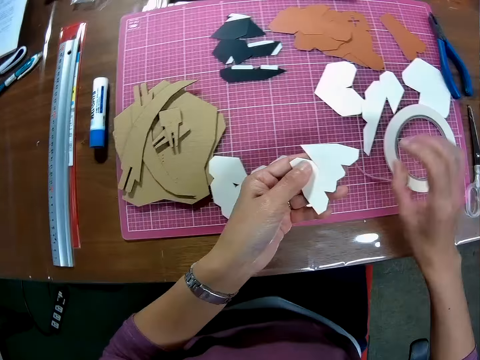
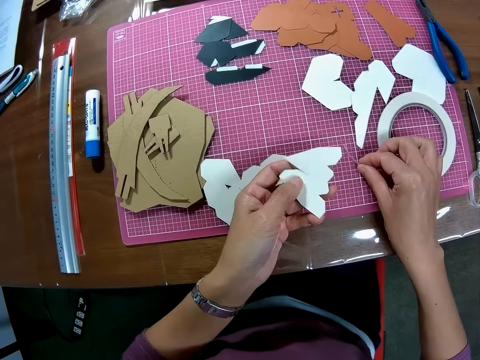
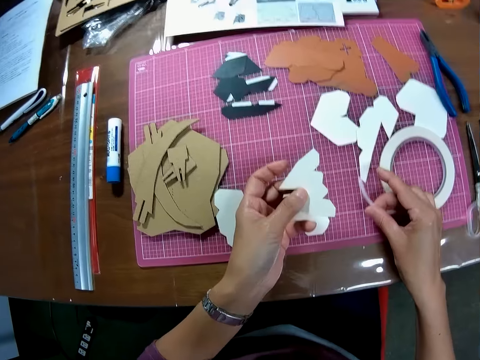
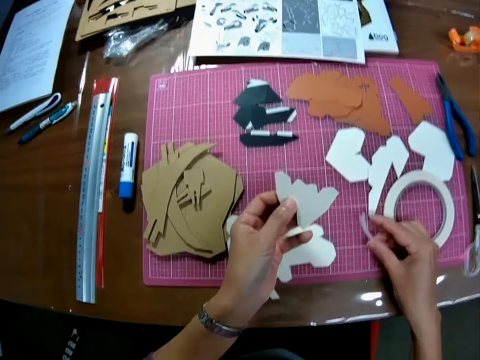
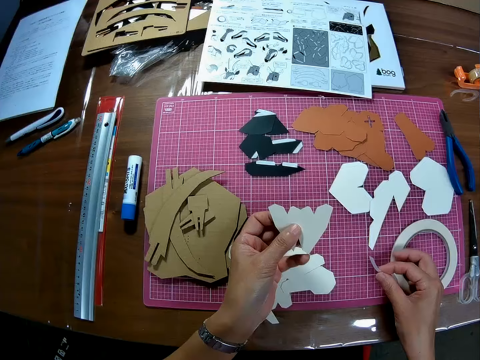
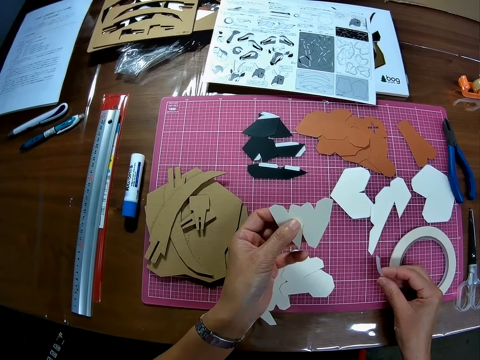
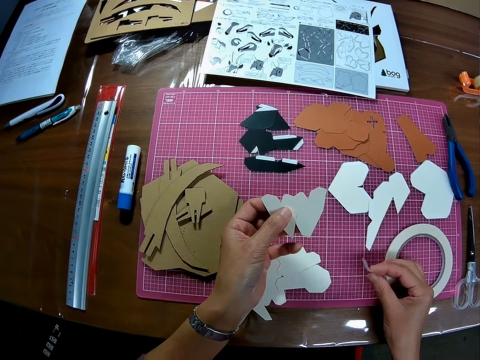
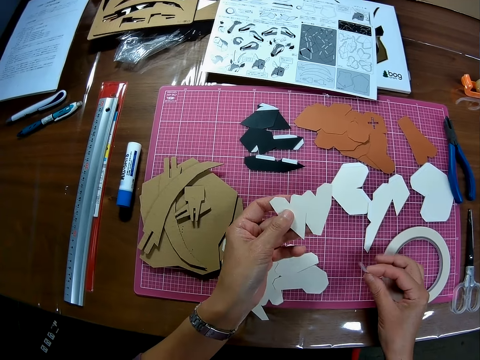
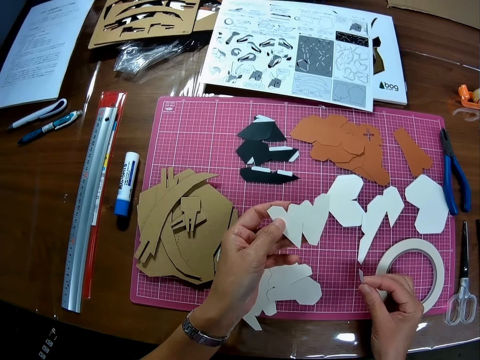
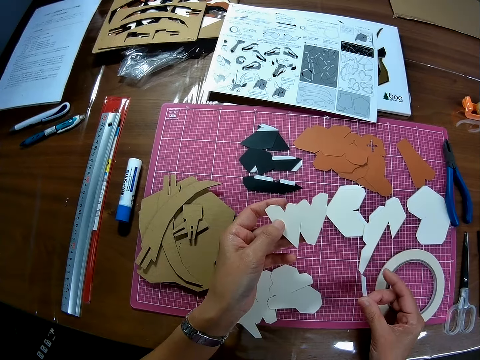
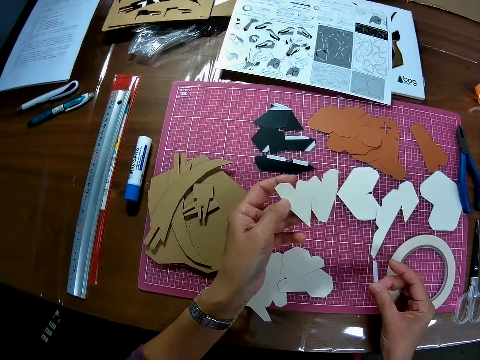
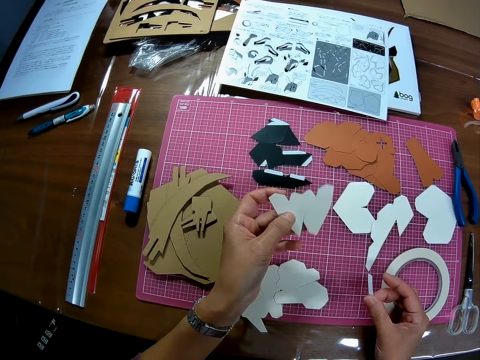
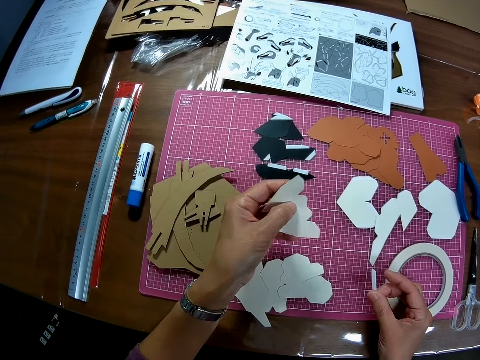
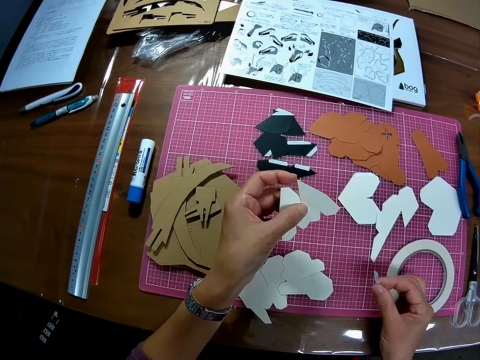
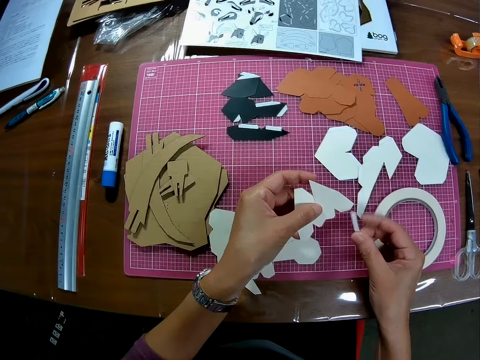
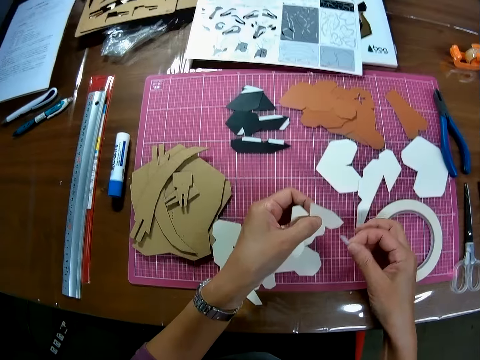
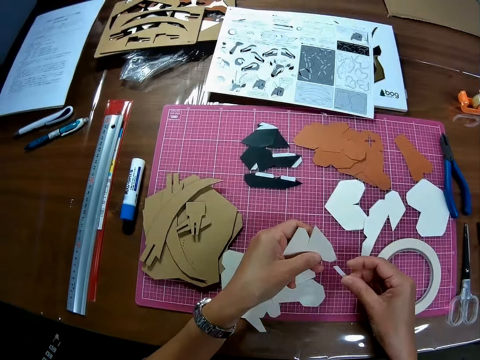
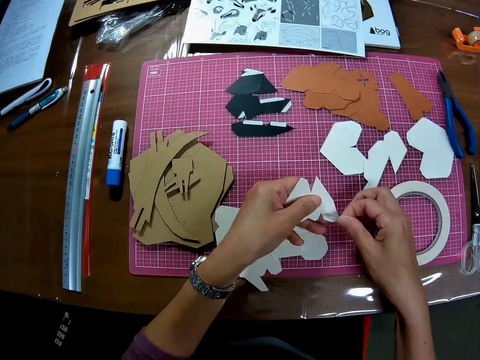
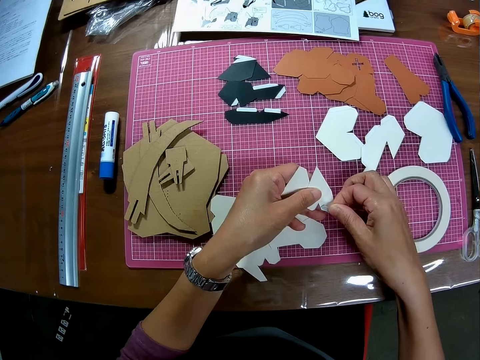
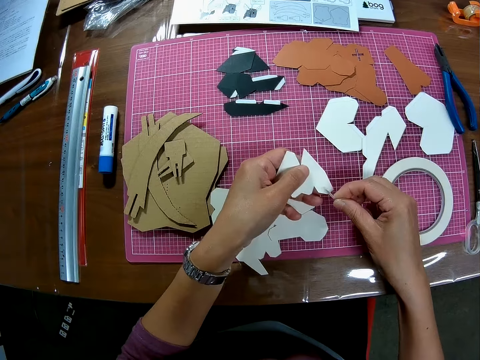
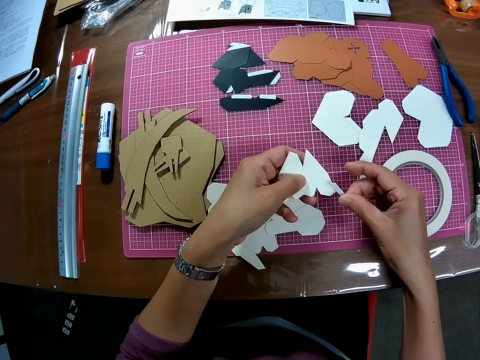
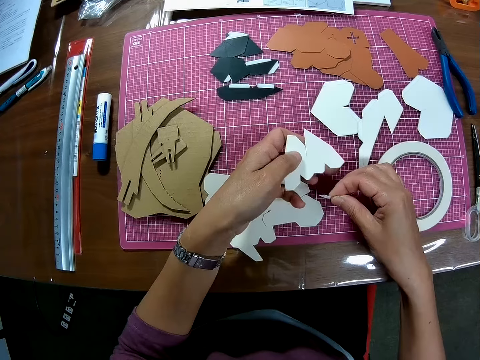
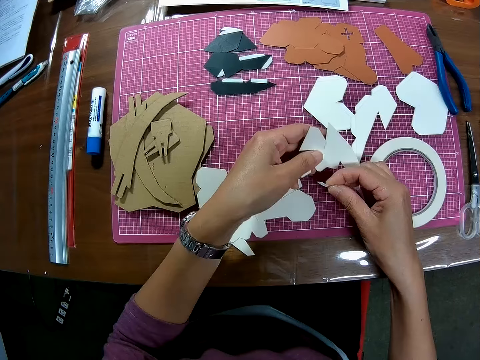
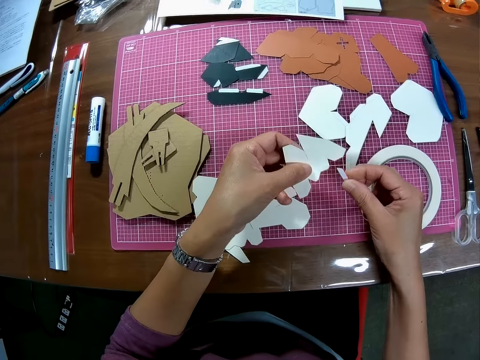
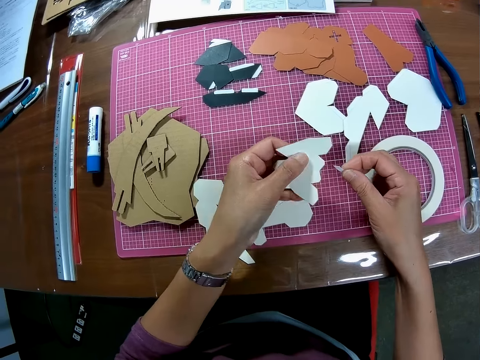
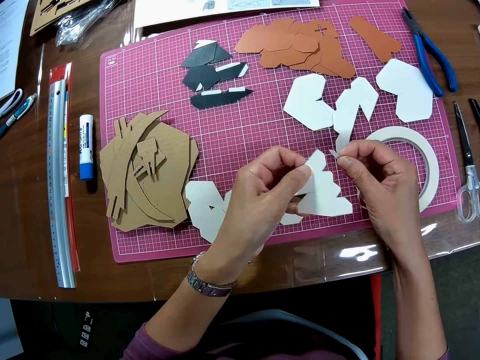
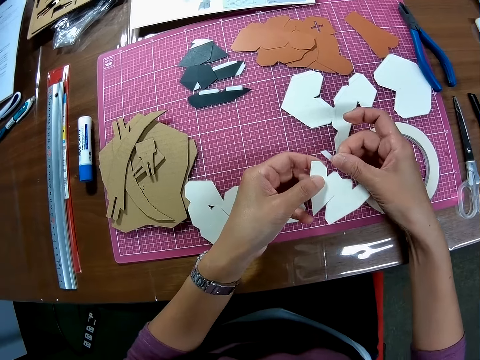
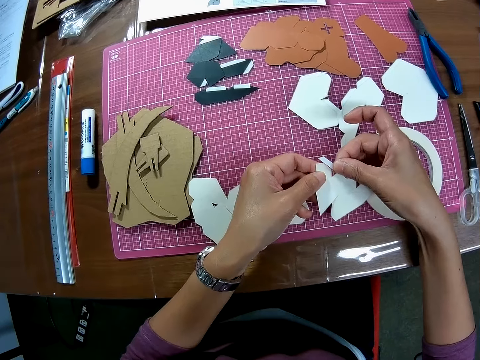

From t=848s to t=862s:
The camera wearer picks up the unrolled masking tape on the table. They hold the masking tape on the table. They put the masking tape on the piece of manila paper. They hold the piece of manila paper.

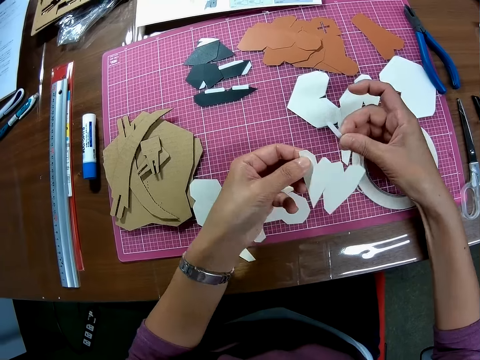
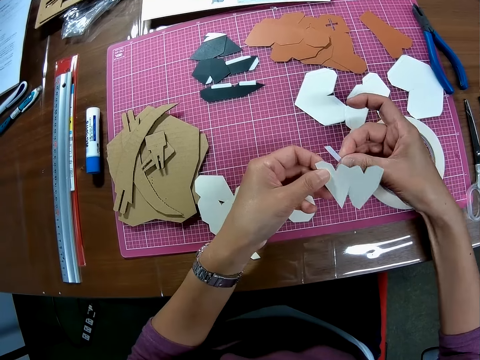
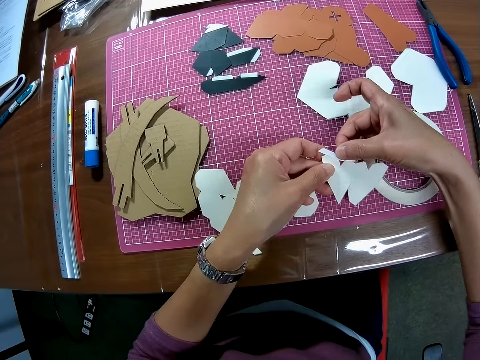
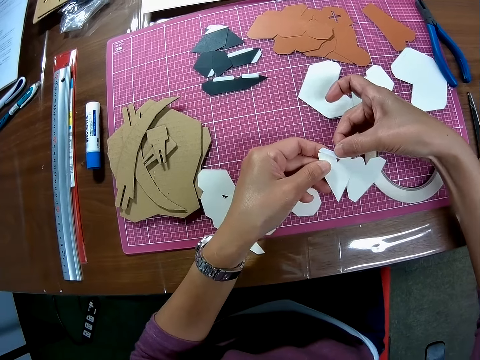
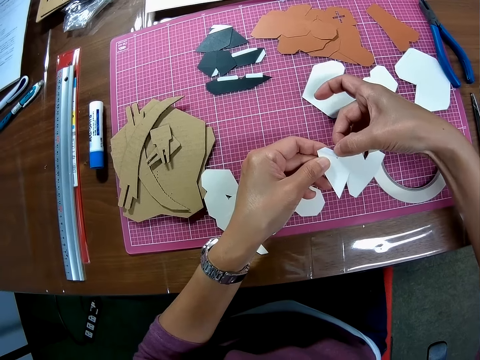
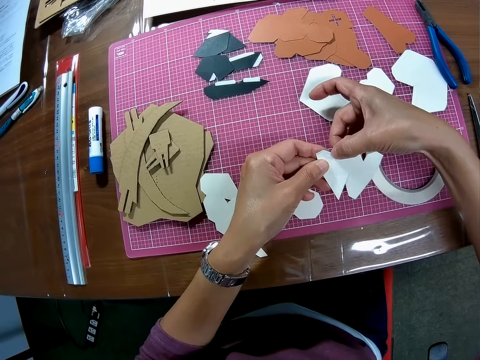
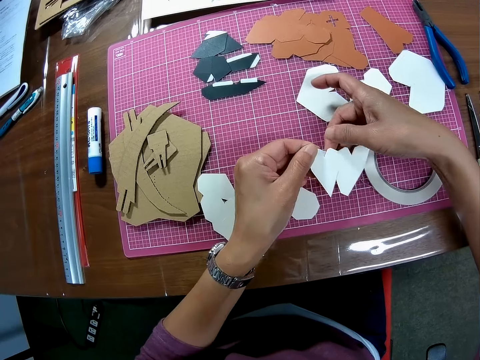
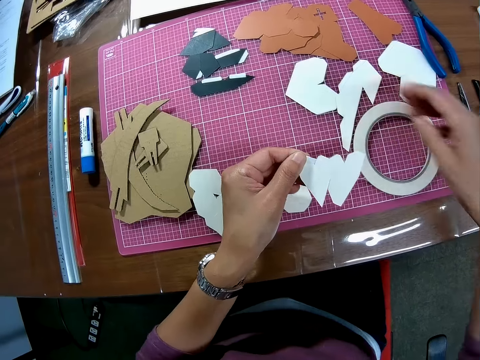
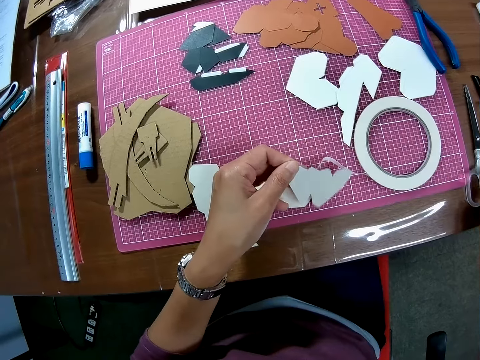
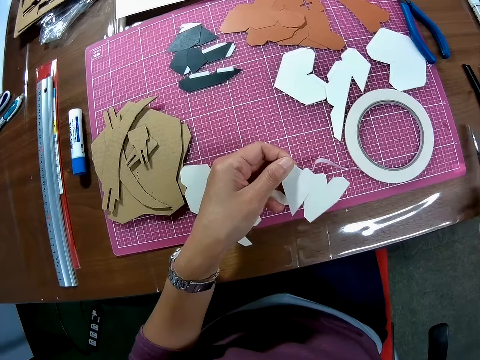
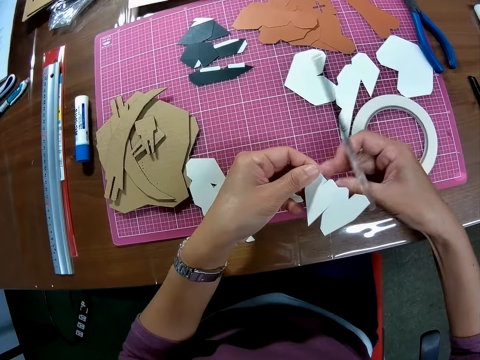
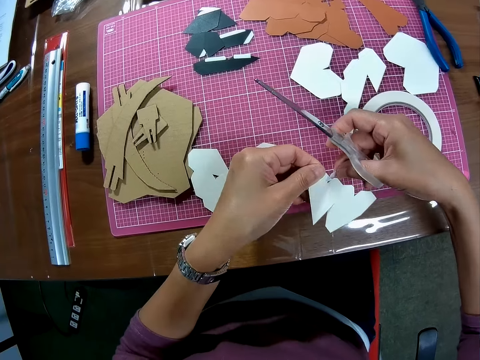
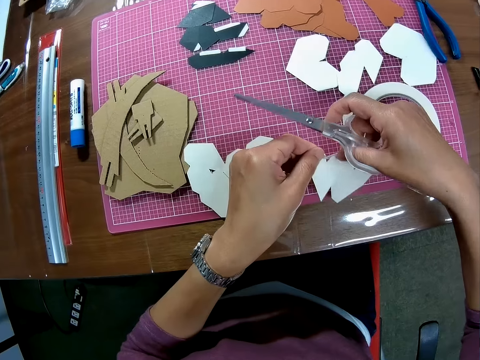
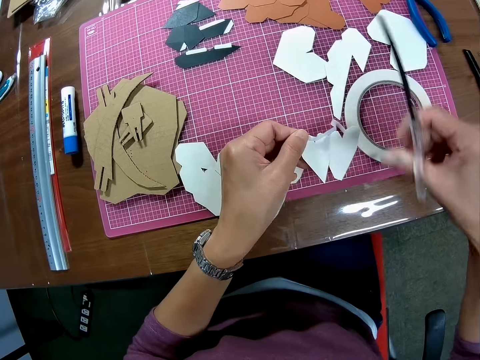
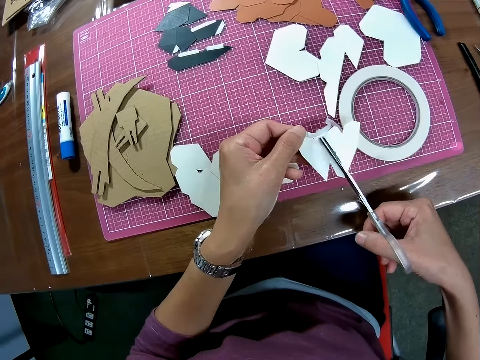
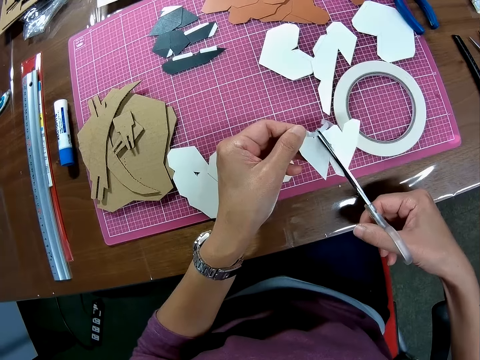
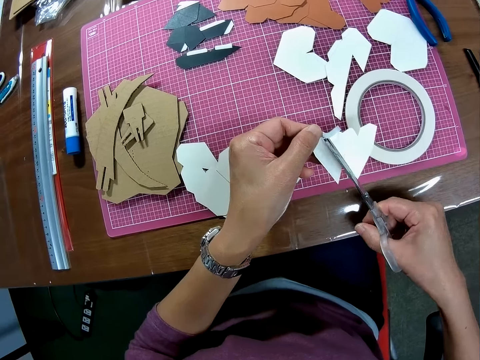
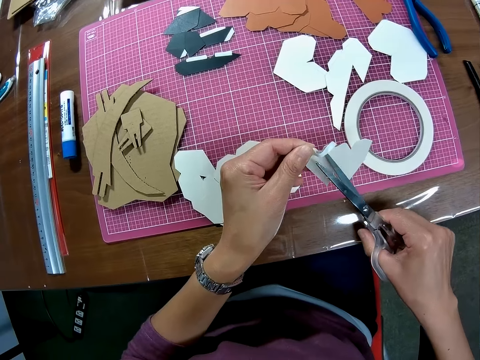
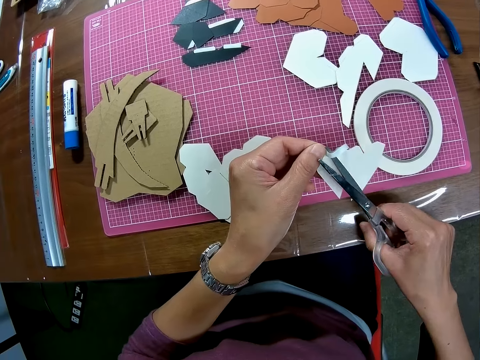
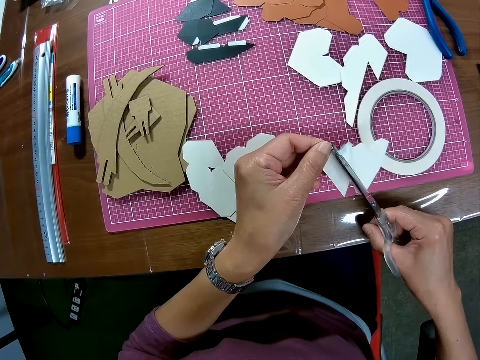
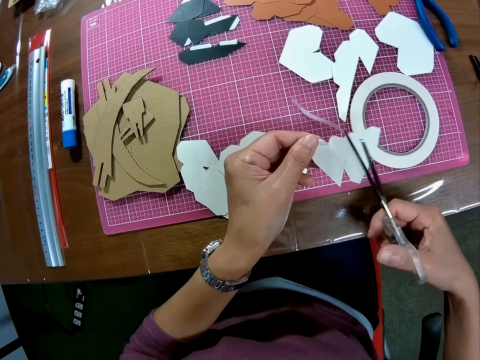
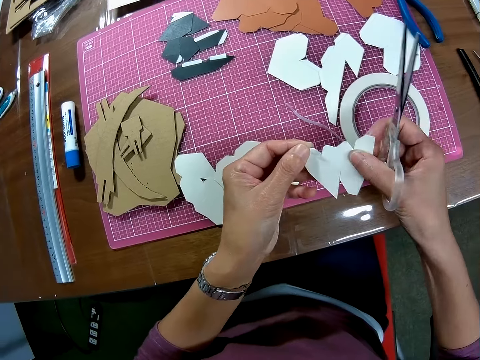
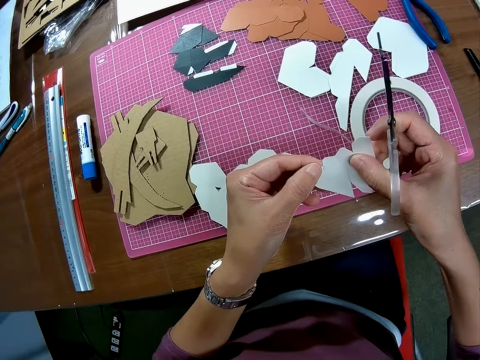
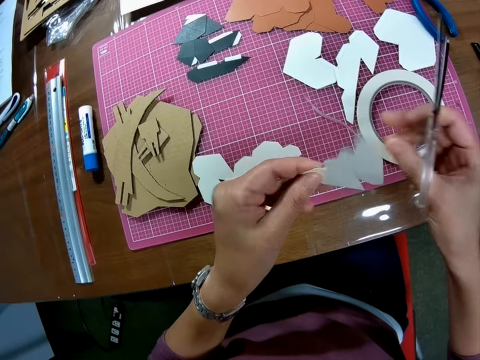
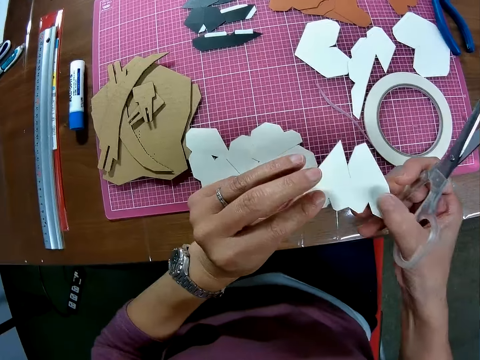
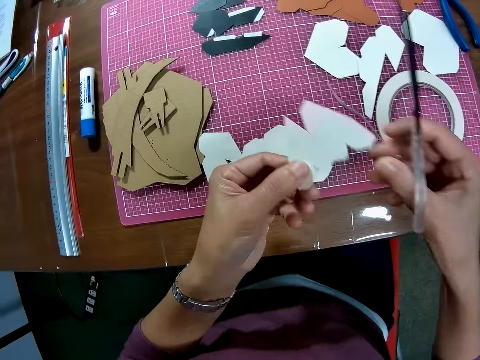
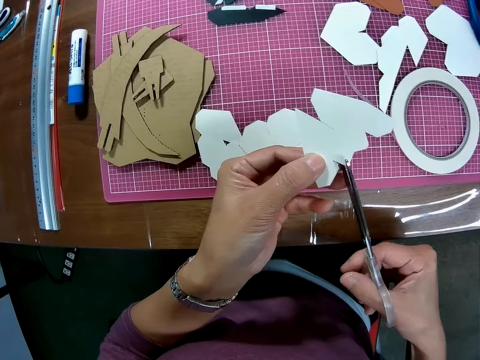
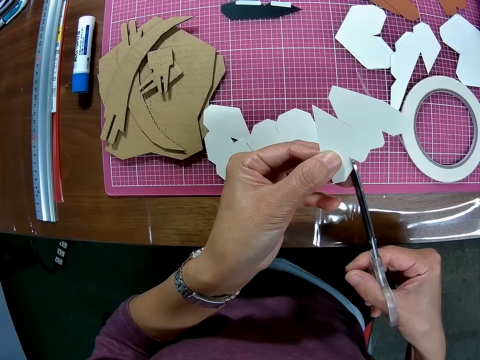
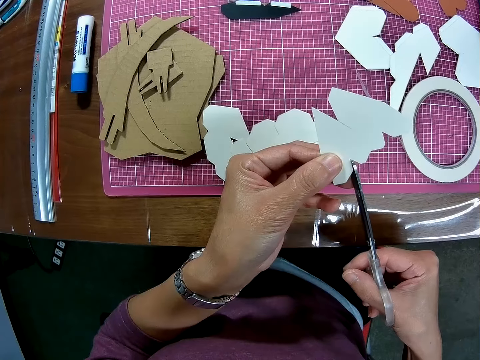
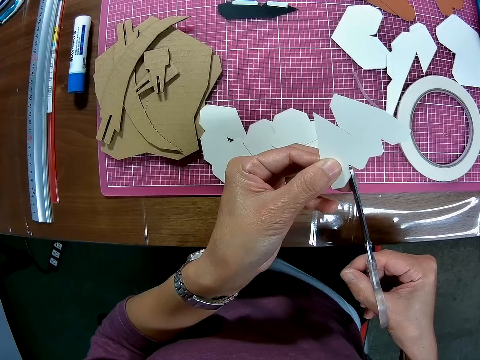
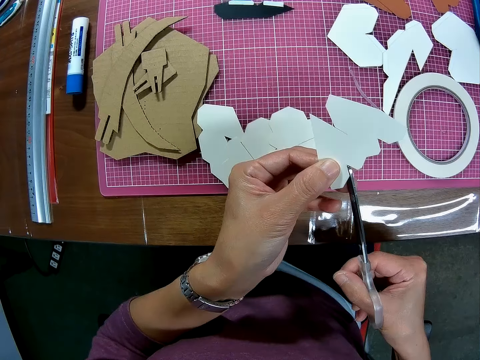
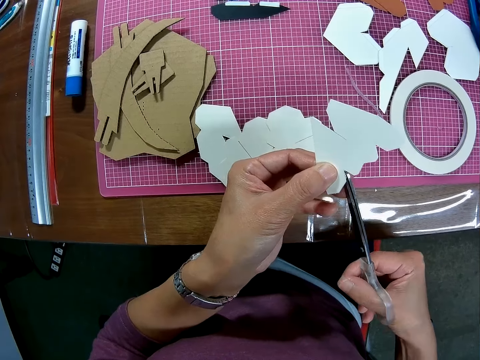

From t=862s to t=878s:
The camera wearer puts the masking tape on the piece of manila paper. He removes his right hand from the tape. He picks up the pair of scissors from the table. He cuts the masking tape with the pair of scissors. He holds the piece of manila paper. He cuts the manila tape with the pair of scissors.
